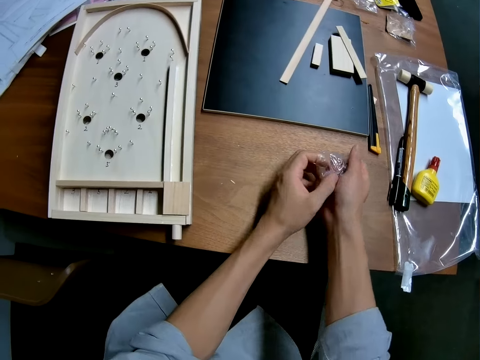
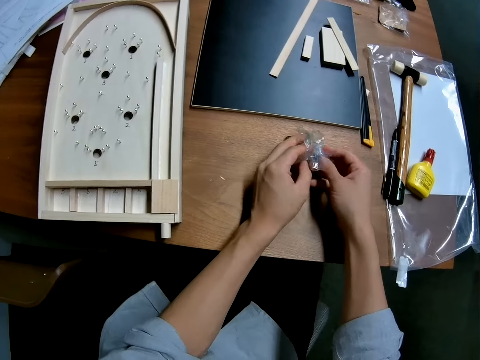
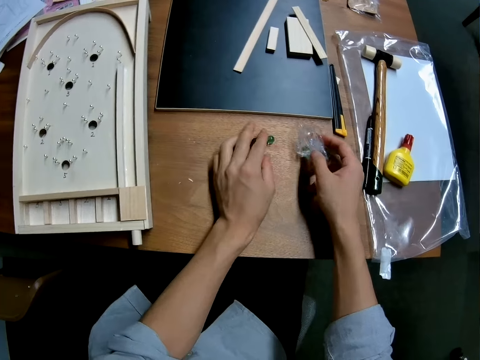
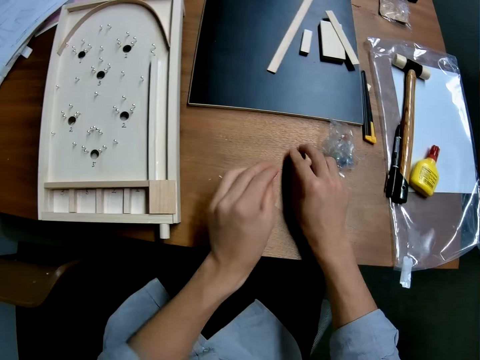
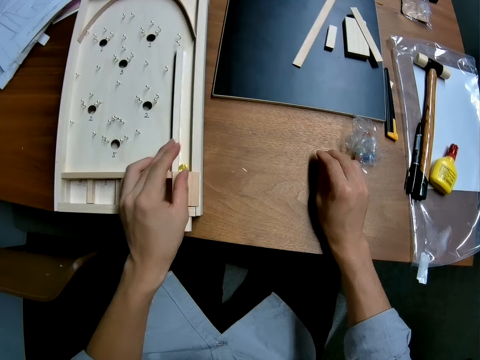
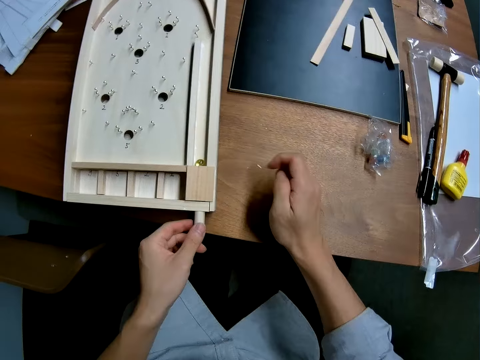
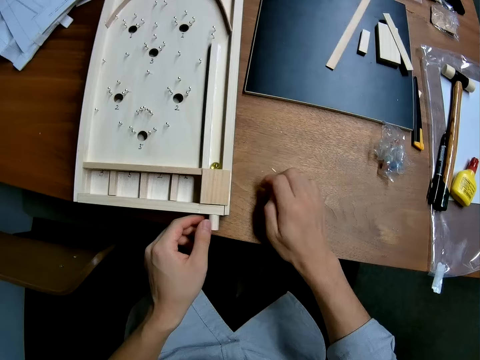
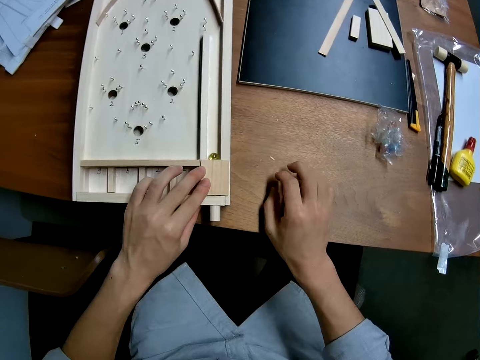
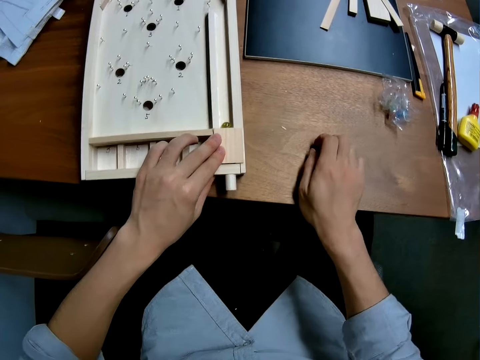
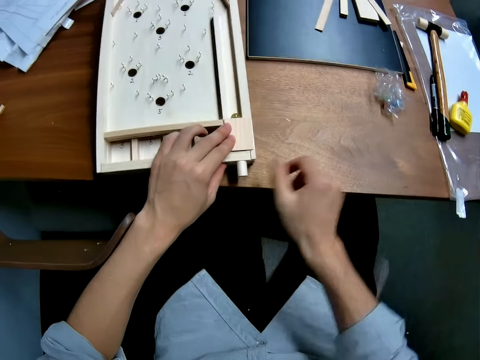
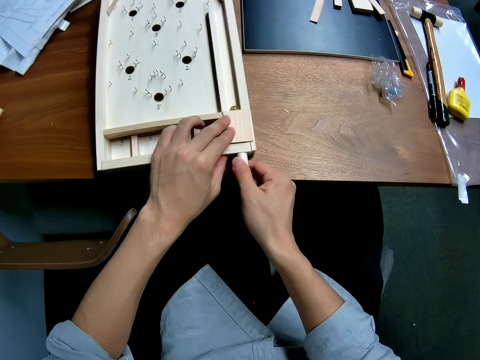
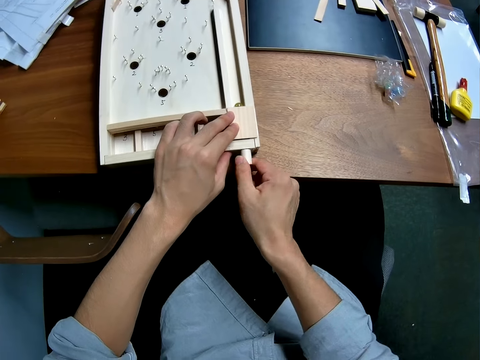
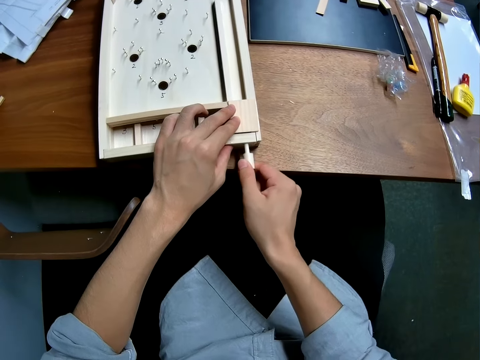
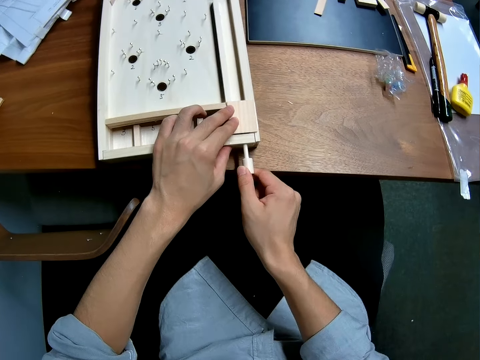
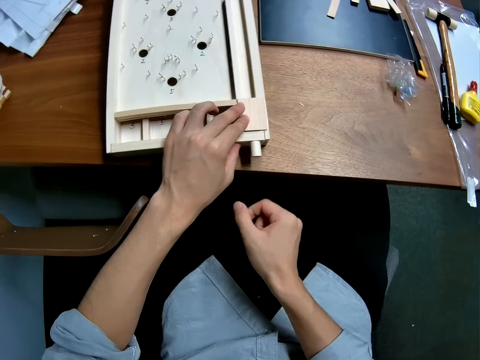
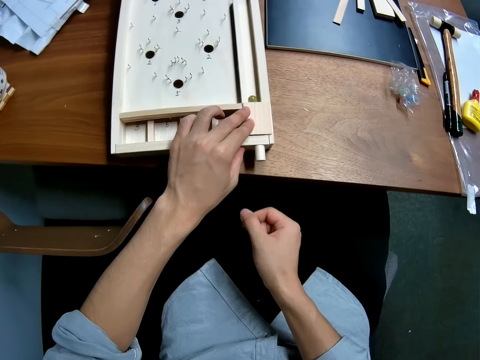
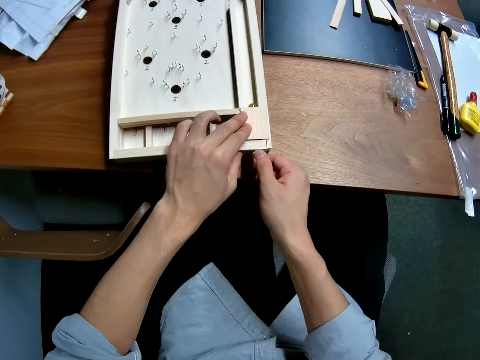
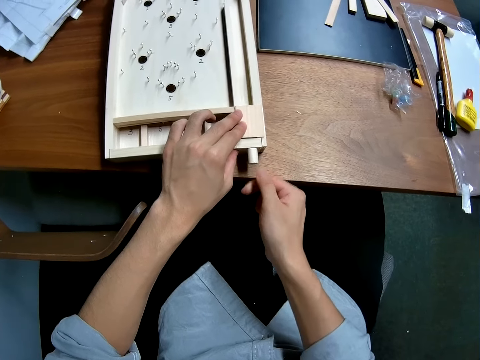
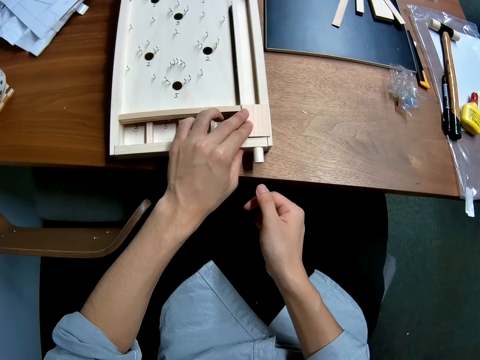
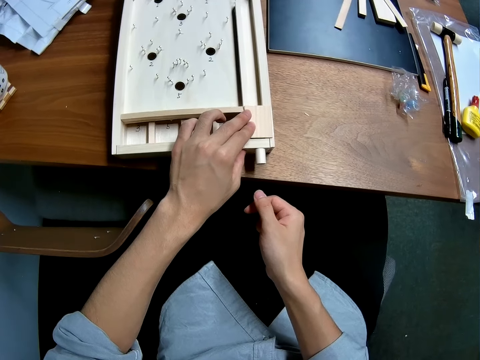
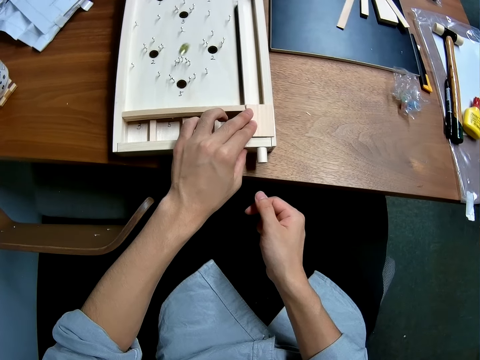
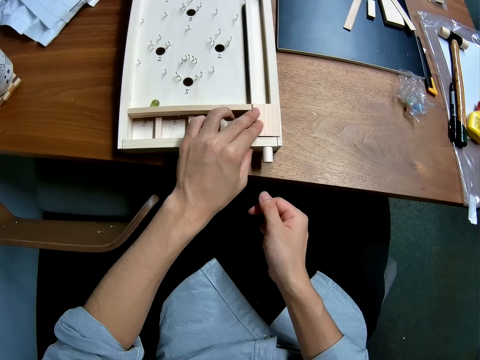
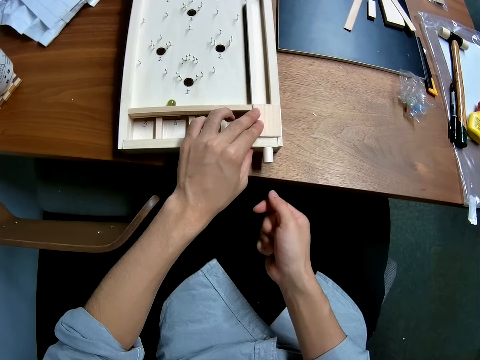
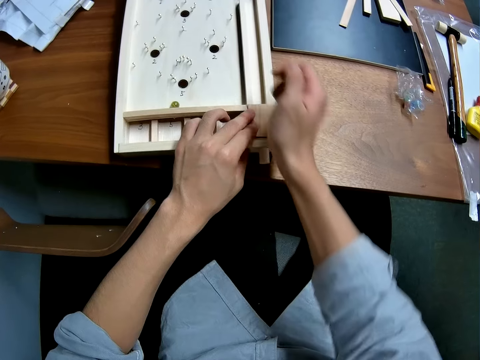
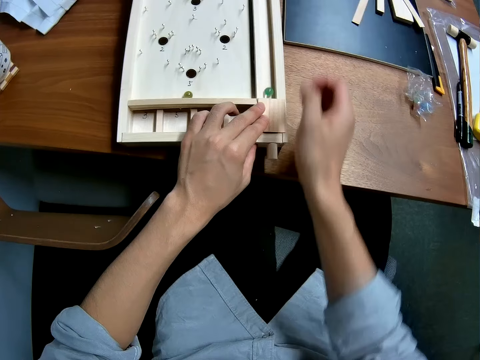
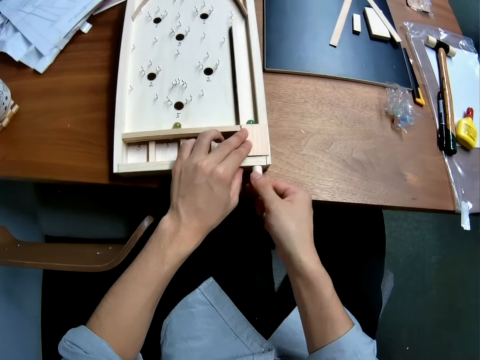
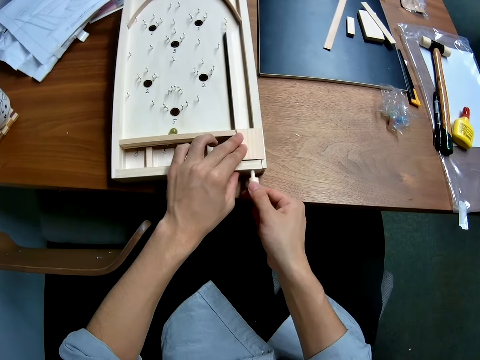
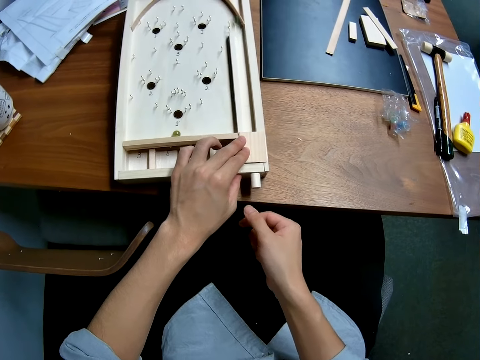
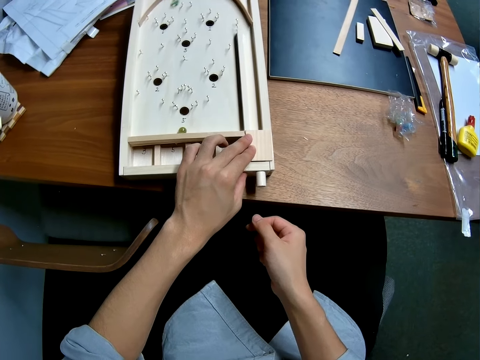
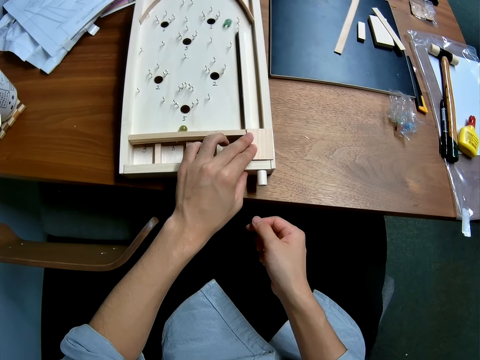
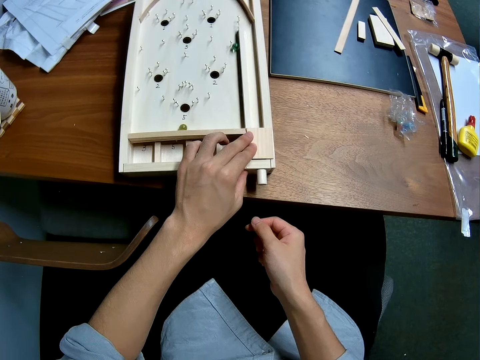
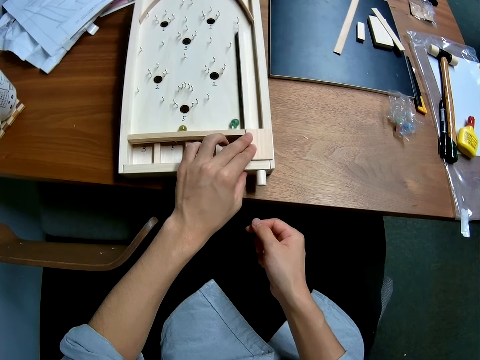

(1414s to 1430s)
The camera wearer pours the marble balls on the table. They pick two balls from the table. They place the clear vinyl cover on the table. They drop one of the balls on the playfield of the game, on a plunger. They pull the ball launch lever on the playfield of the game. They pick a marble ball from the table. They hold a flipper. They pull the flipper. They hit a marble ball. They pull the flipper. They look at the playfield. They drop the other ball on the playfield of the game, on the plunger. They pull the ball launch lever on the playfield of the game. They pull the flipper. They hit a marble ball.

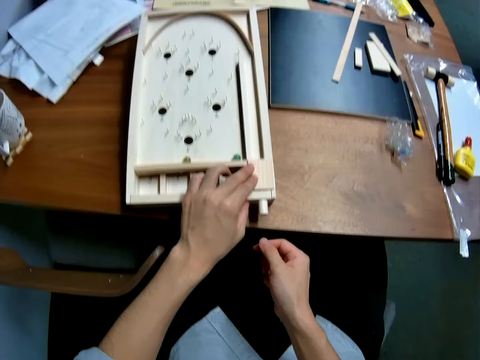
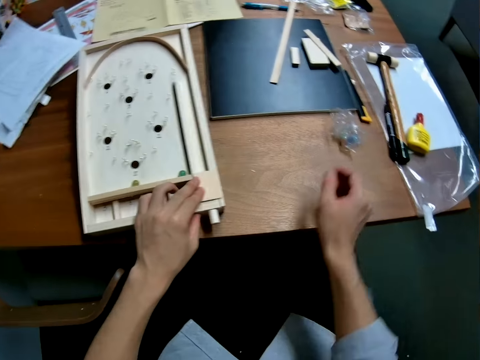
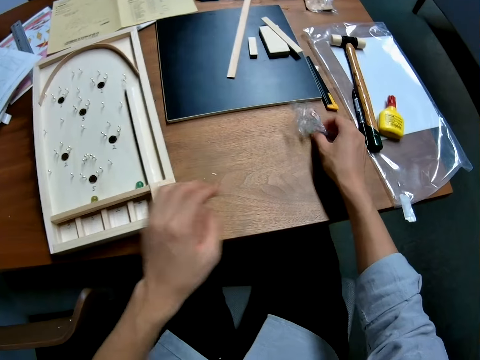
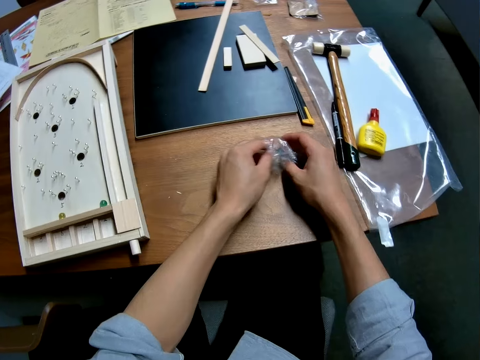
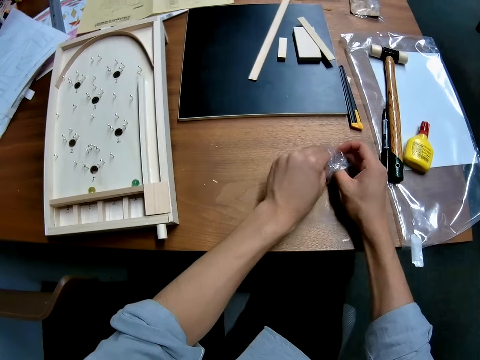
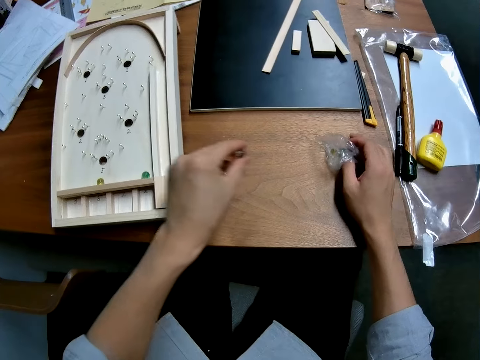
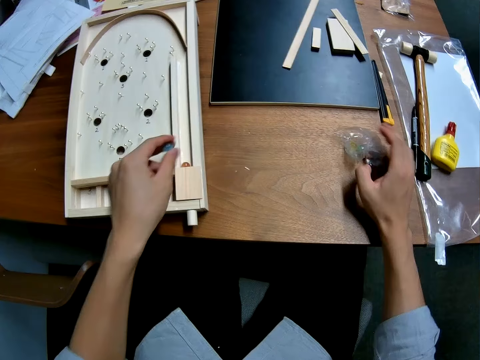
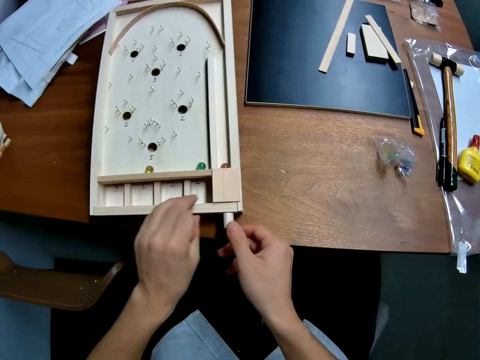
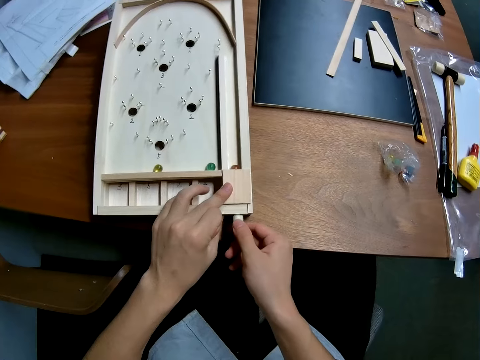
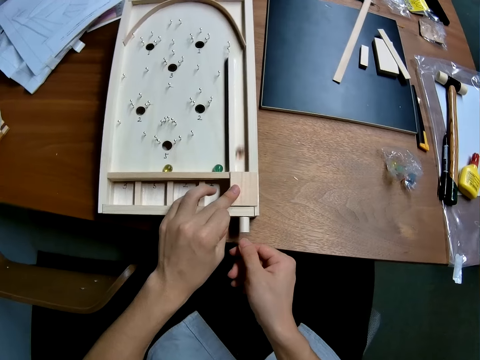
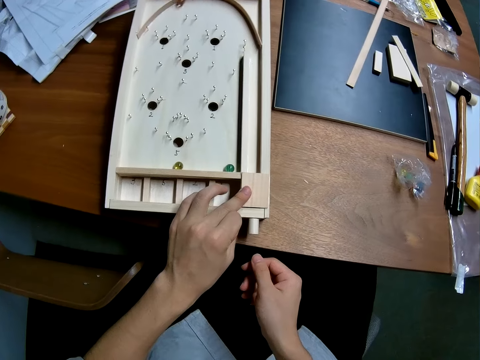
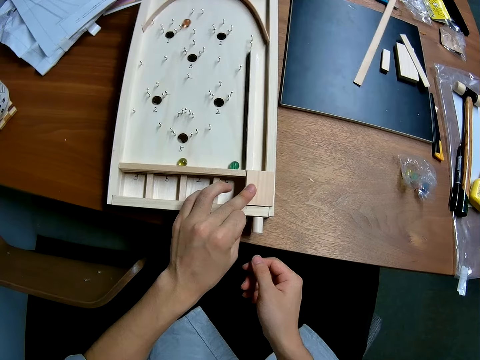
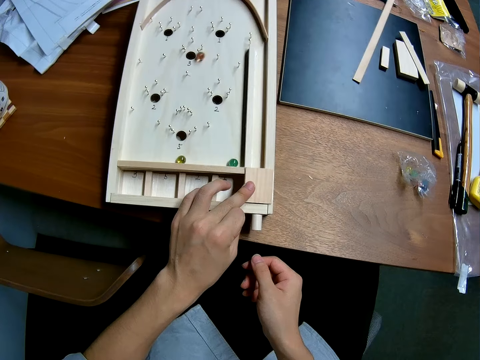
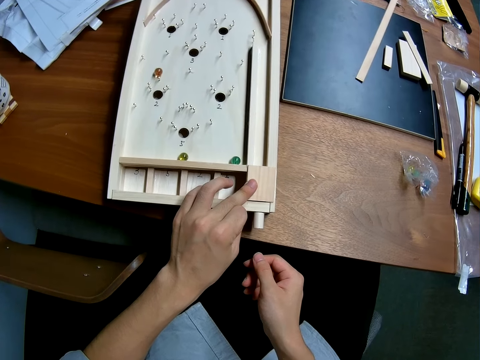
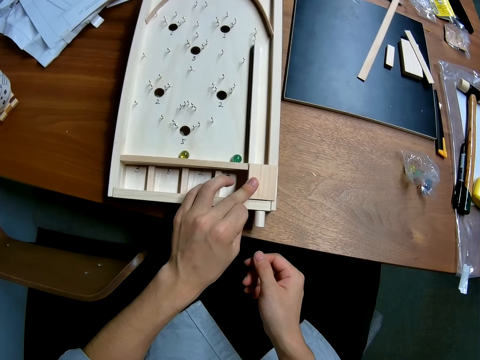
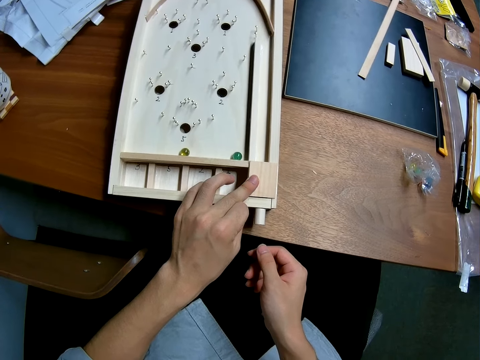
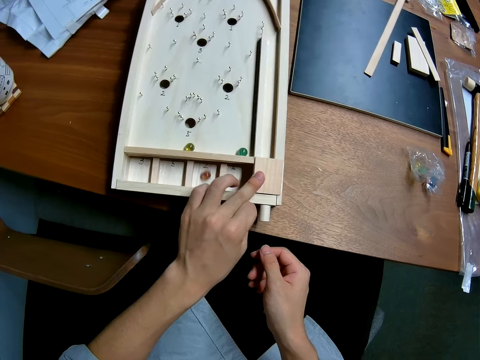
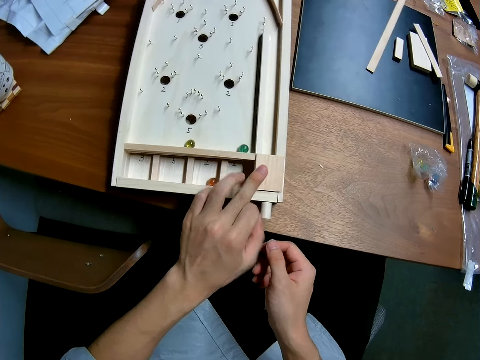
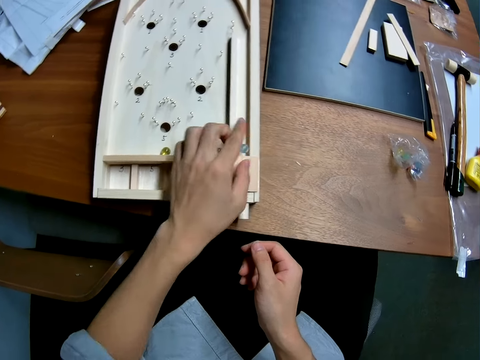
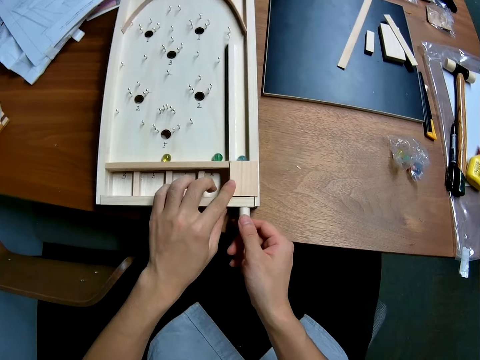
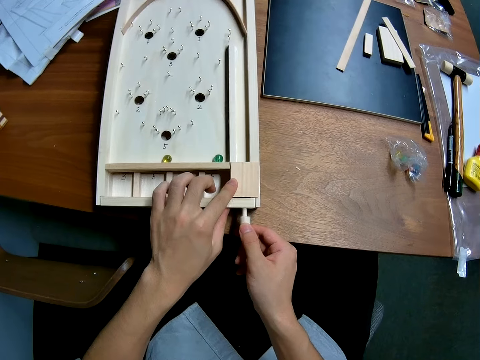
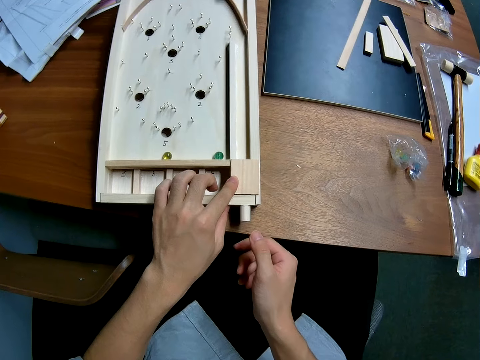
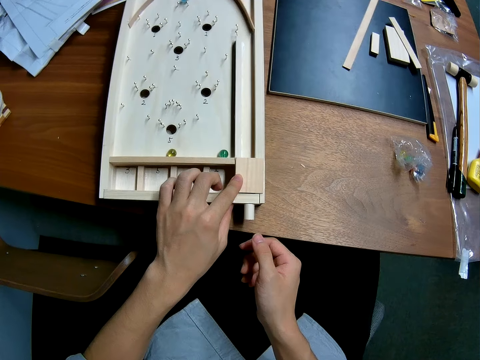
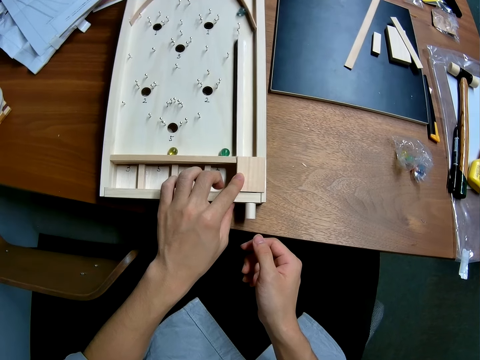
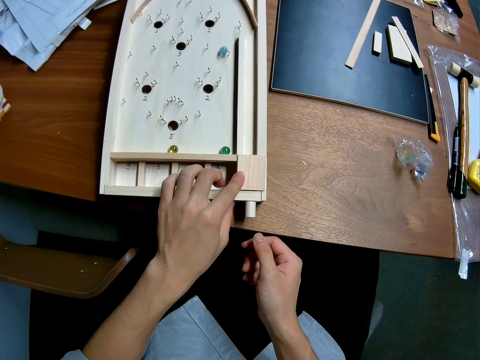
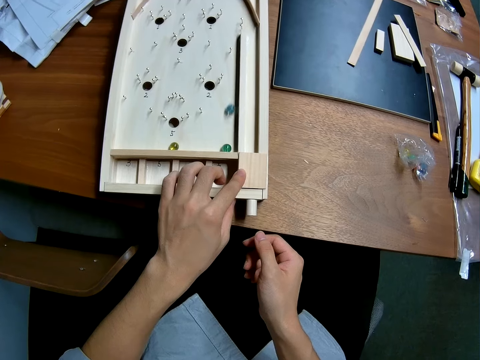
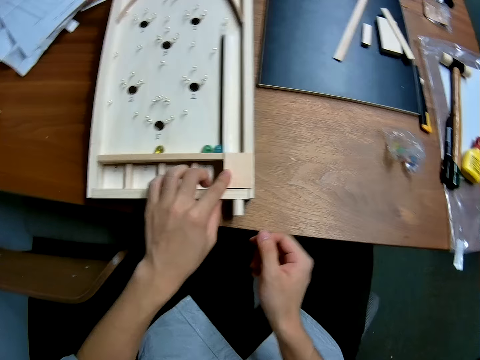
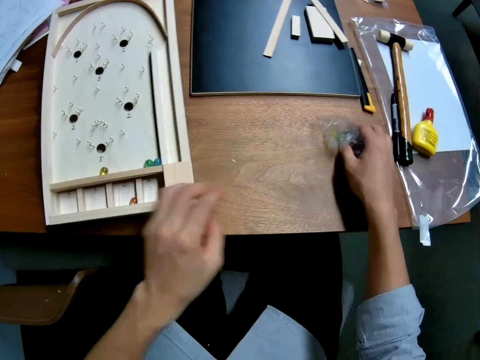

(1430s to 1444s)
The camera wearer looks at the playfield. He holds the nylon of the balls on the table with his right hand. He takes some balls from the nylon with his left hand. He drops the marble ball on the playfield of the game. He pulls the ball launch lever on the playfield of the game. He holds a flipper. He pulls the flipper and hits the marble ball. He looks at the wood pinball machine. He drops another marble ball on the playfield of the game. He pulls the ball launch lever on the playfield of the game. He pulls the flipper, hits the marble ball, and looks at the playfield.
